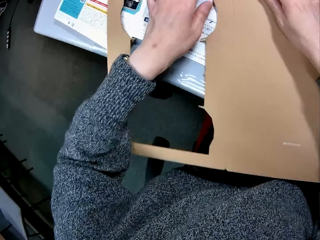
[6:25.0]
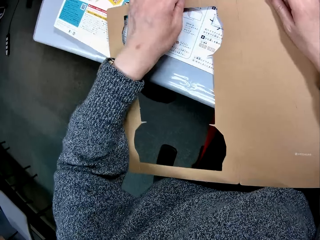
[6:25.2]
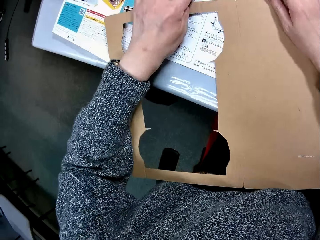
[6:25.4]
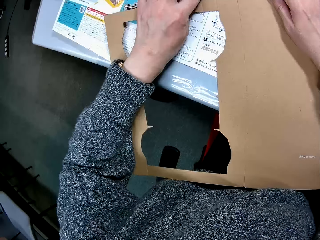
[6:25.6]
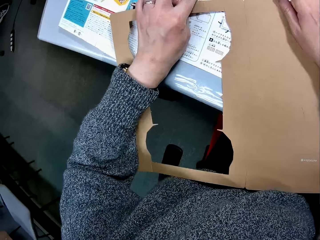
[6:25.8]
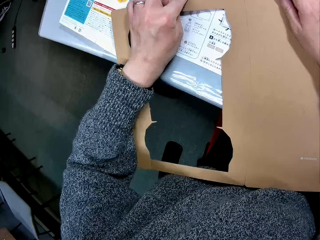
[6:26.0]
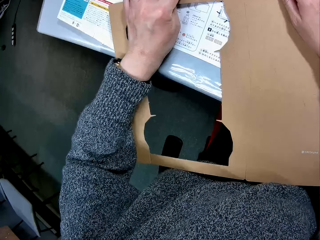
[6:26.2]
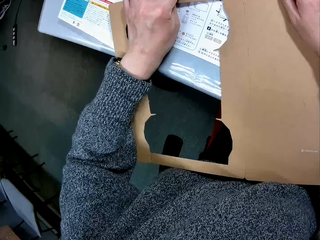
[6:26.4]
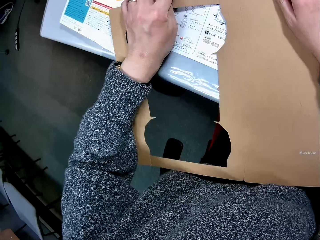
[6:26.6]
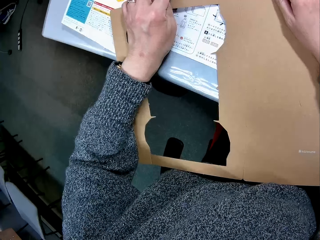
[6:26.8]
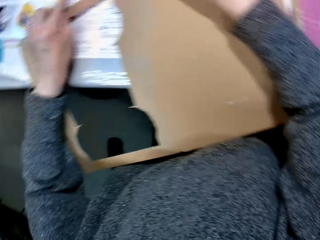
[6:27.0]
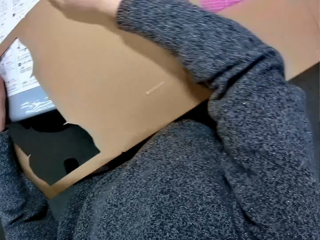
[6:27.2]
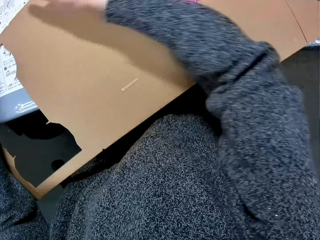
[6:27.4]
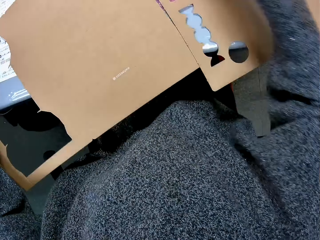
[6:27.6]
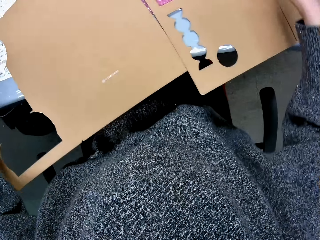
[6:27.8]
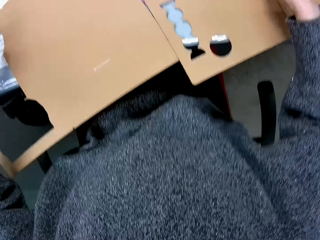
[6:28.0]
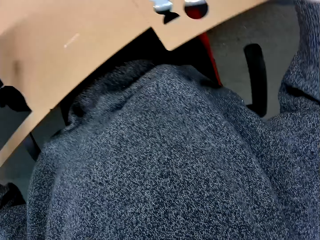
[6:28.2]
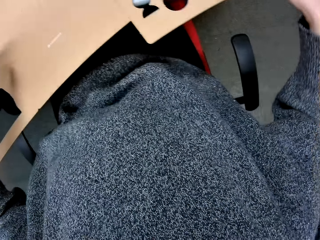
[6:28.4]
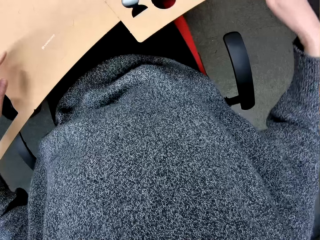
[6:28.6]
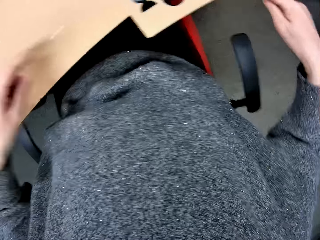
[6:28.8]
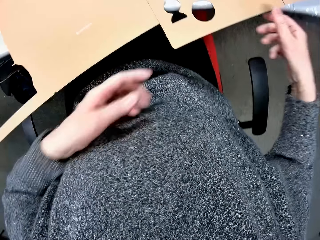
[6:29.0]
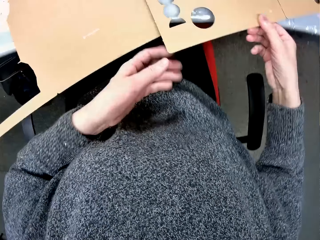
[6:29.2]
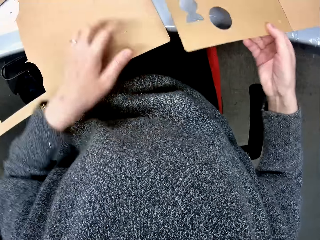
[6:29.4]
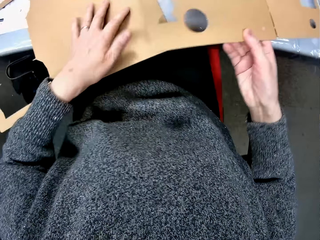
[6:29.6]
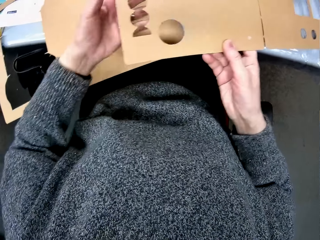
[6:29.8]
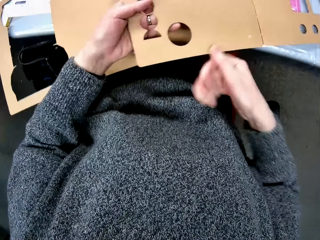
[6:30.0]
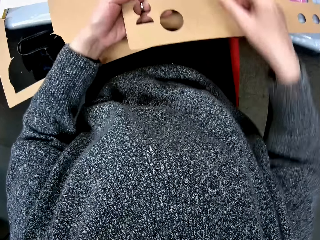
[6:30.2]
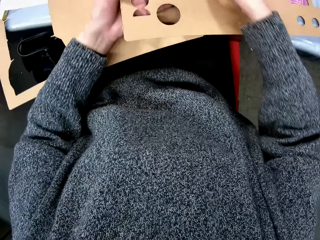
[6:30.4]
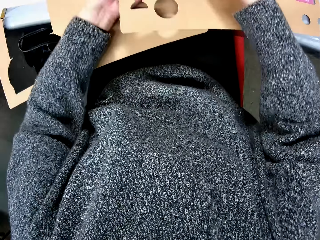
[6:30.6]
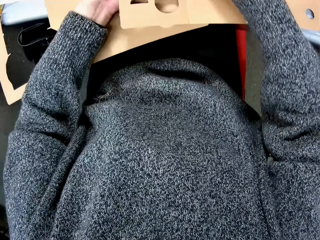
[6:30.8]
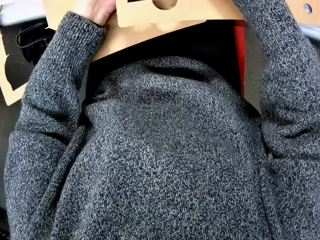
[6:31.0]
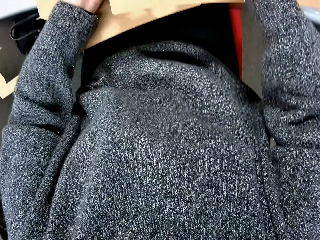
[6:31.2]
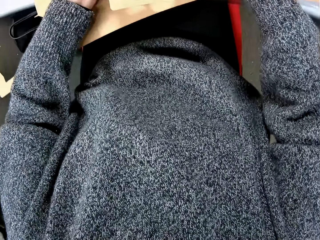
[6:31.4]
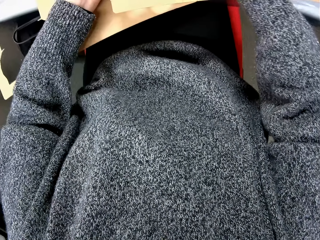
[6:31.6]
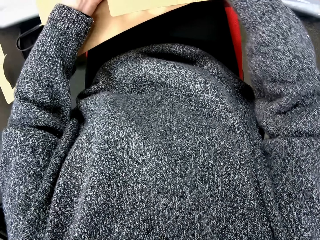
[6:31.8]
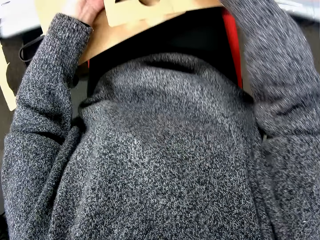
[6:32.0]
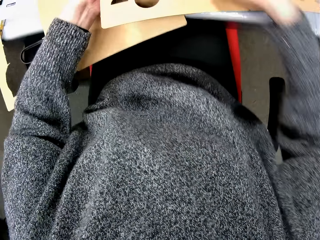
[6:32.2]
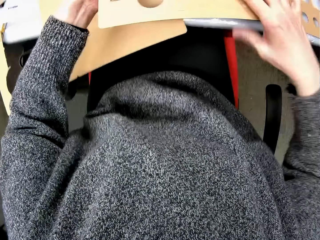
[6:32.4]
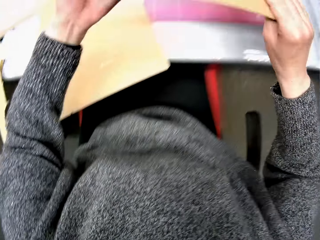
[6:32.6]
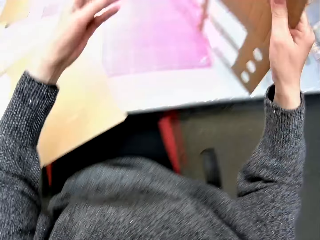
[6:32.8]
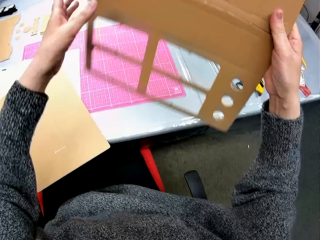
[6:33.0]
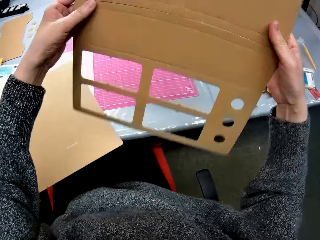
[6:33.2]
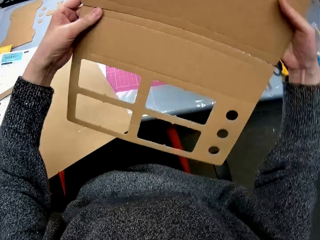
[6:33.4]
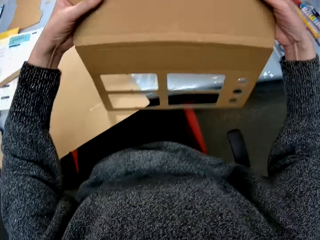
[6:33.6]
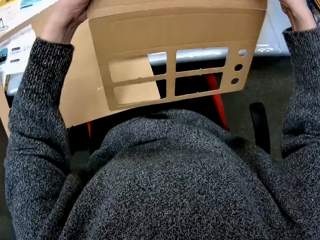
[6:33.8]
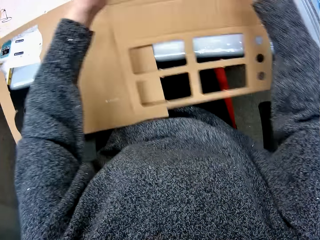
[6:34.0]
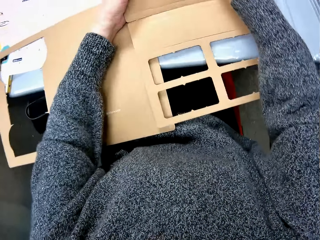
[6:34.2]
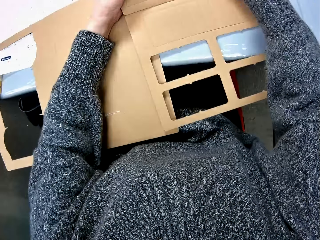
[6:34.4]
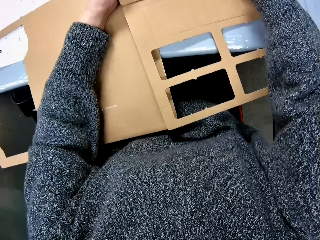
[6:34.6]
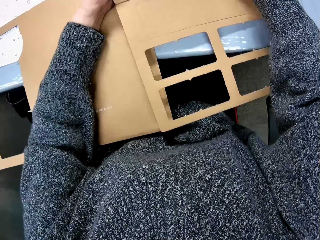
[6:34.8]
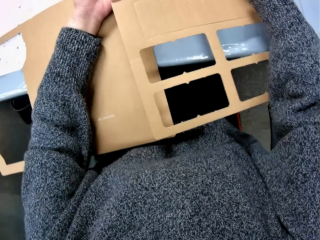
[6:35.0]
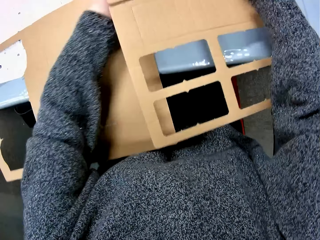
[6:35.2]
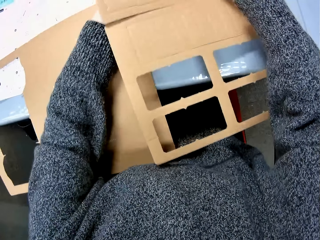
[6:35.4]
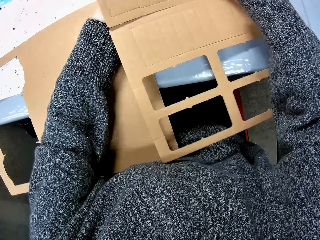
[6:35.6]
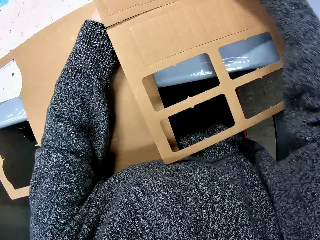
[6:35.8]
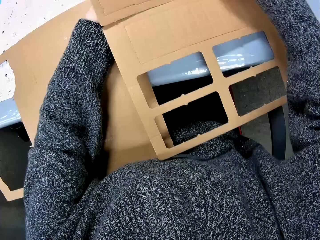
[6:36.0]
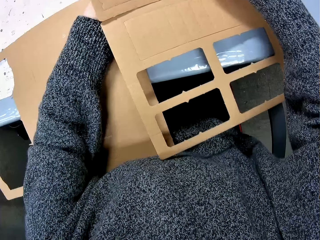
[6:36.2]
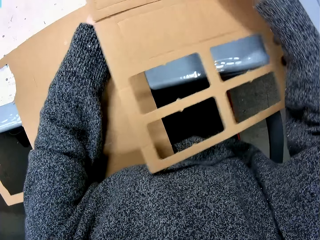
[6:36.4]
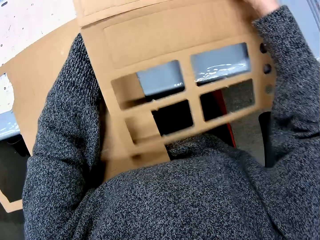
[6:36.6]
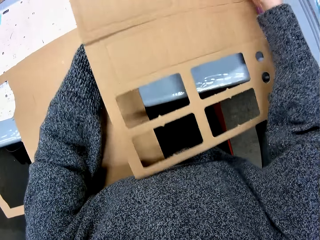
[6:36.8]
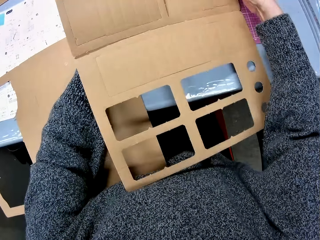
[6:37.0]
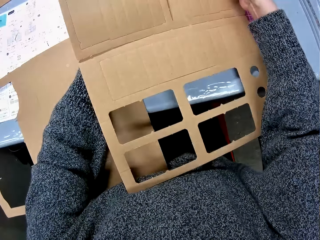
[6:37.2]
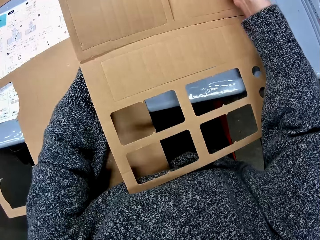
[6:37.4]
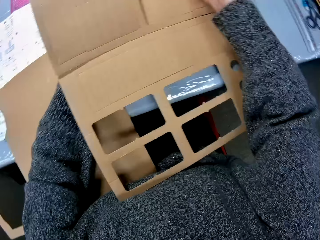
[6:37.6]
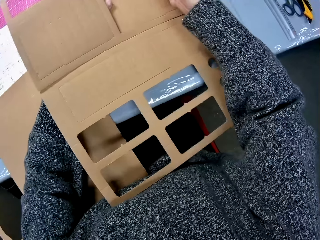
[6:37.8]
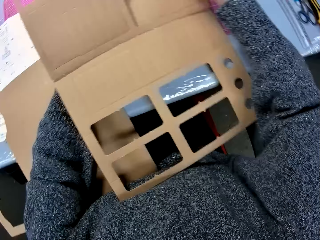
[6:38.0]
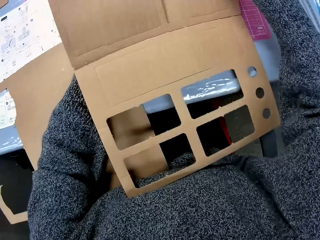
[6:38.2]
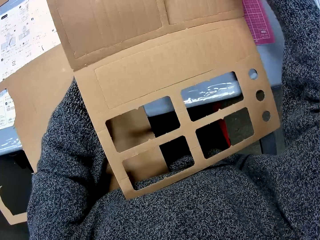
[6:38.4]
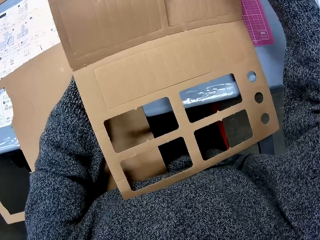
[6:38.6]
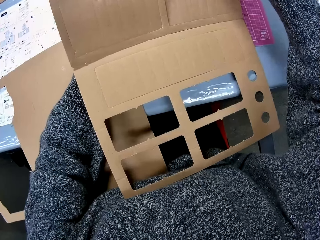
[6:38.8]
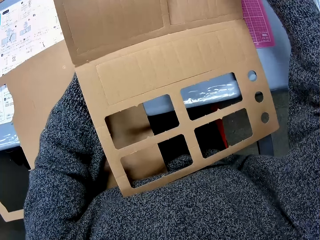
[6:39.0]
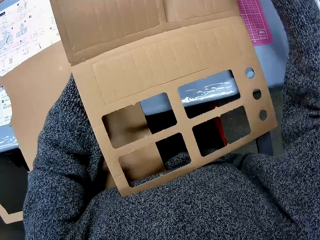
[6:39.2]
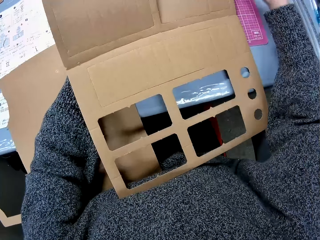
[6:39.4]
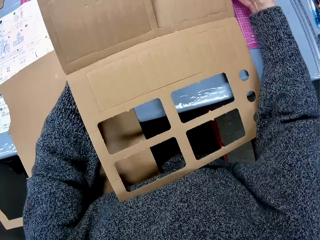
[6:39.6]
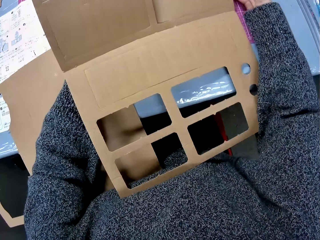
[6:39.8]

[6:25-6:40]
The camera wearer moves the carton with a hole in it. They point to the manual. They inspect the cardboard. They shift the carton. They hold the cardboard. They move the carton with holes in it. They remove a piece of the cardboard. They make a hole in the carton. They lift the carton with holes in it. They drop the carton with holes in it. They make a hole in the carton.

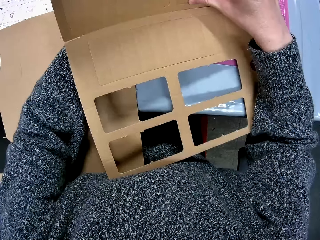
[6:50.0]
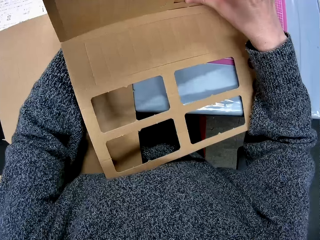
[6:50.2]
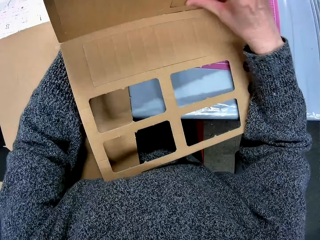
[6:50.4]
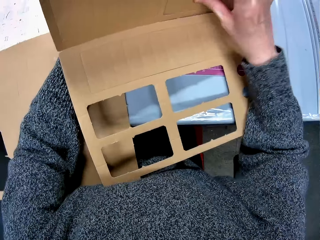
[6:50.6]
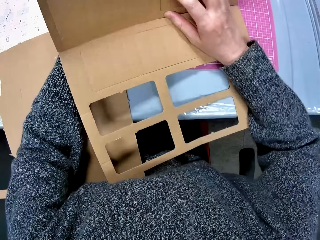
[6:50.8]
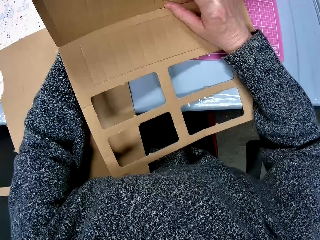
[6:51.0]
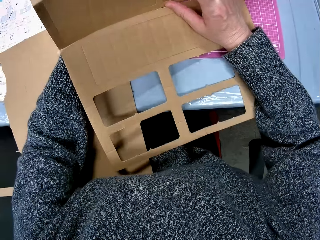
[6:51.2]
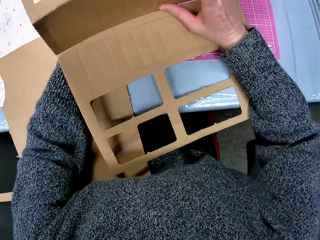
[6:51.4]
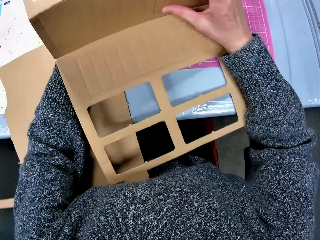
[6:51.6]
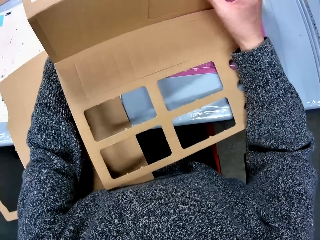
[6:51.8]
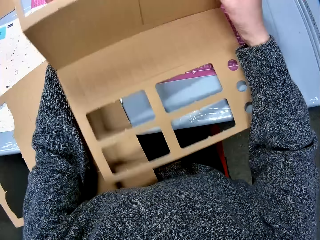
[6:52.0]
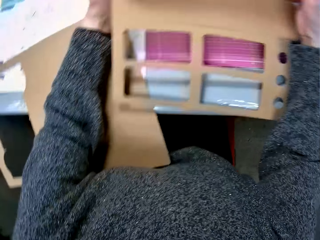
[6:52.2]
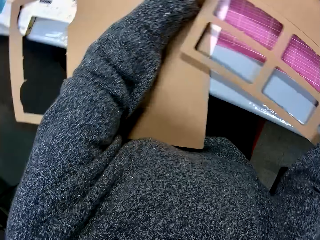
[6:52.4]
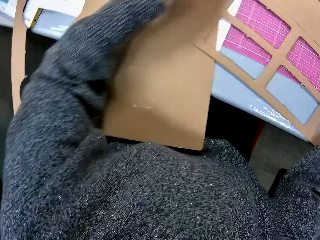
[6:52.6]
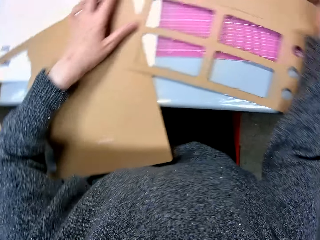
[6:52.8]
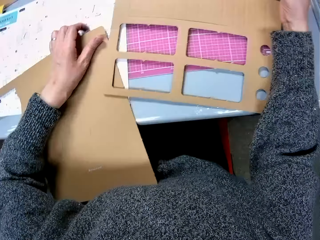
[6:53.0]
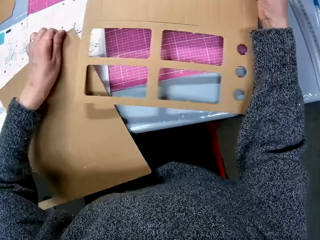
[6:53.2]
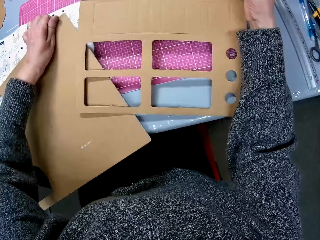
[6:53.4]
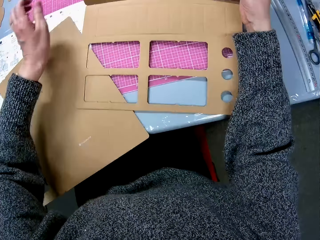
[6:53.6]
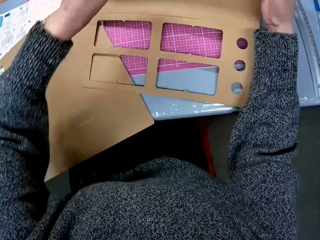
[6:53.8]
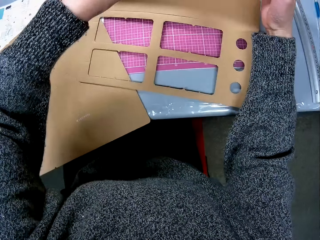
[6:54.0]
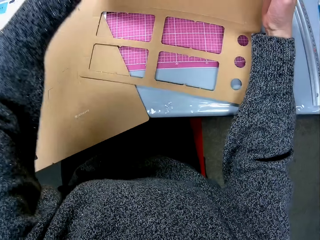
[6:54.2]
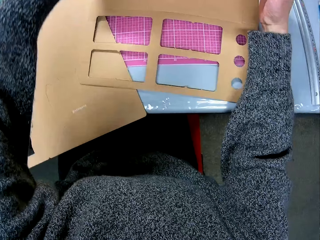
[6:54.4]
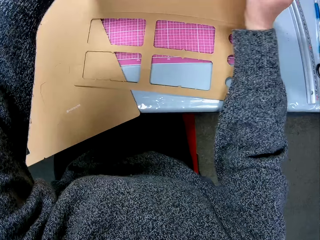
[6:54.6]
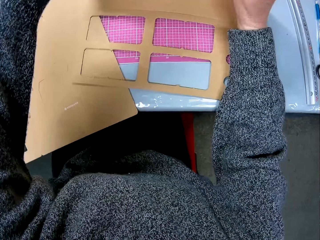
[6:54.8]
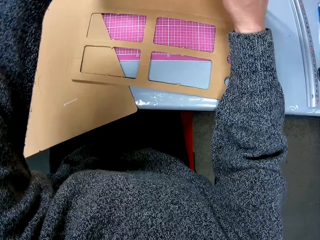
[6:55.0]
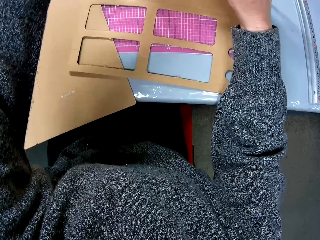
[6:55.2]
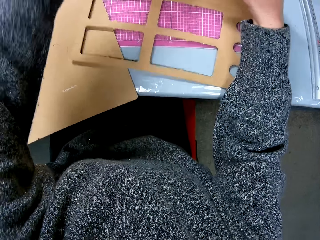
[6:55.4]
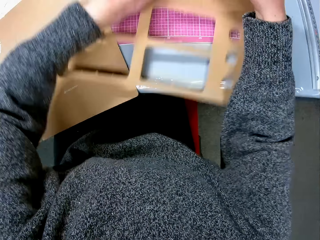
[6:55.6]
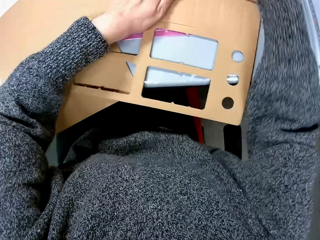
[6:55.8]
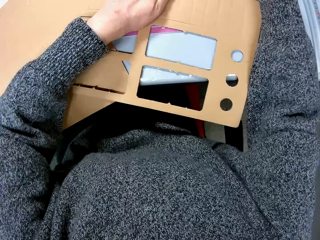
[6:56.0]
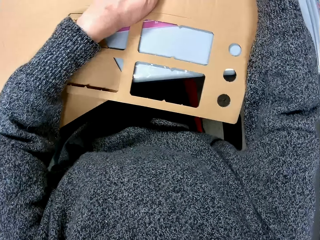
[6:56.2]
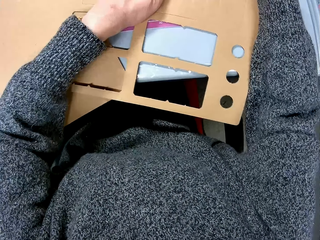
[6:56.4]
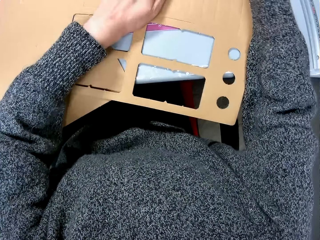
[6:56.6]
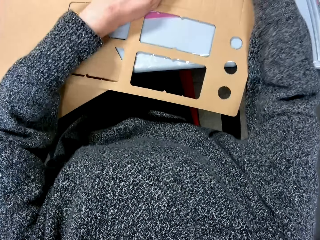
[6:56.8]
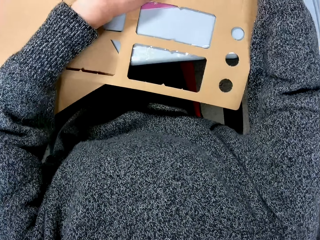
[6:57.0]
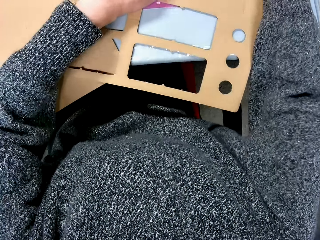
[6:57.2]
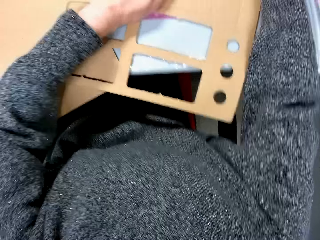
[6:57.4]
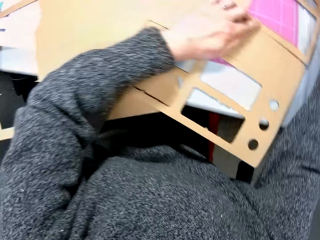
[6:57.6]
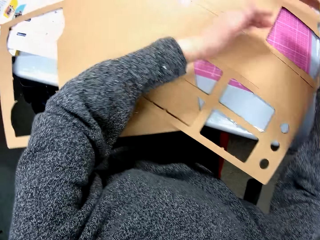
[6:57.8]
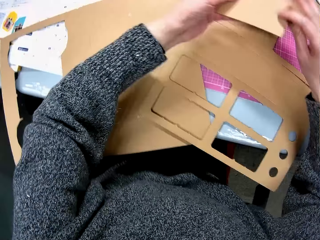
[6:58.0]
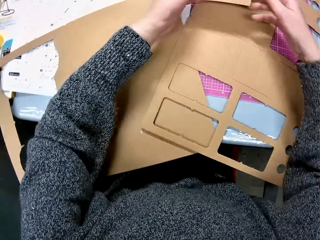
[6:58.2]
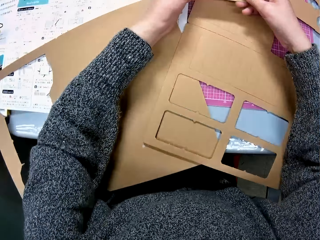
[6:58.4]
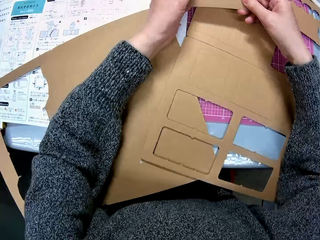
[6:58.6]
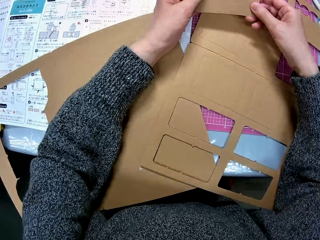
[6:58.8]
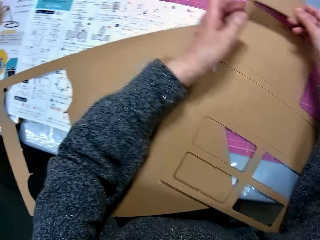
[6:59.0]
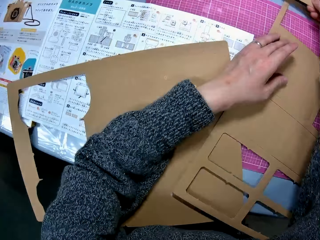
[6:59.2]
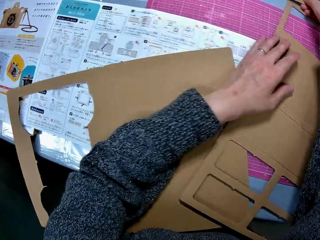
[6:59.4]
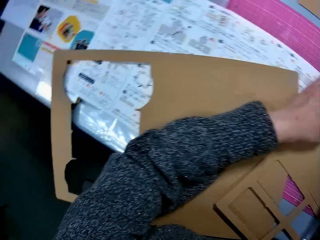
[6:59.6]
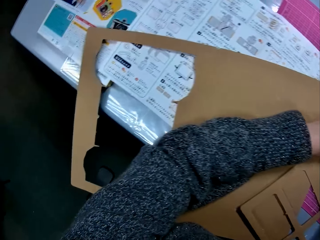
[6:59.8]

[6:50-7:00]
The camera wearer moves the carton. They adjust the other cardboard. They remove a piece of the cardboard. They make a hole in the carton. They pass the cut out piece to the left hand. They put the piece of the cardboard down.
